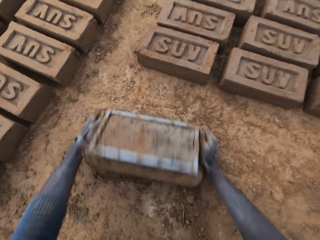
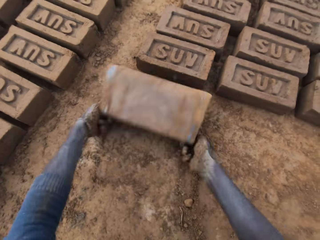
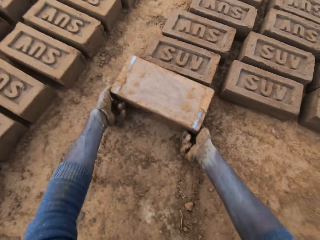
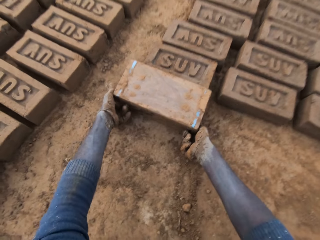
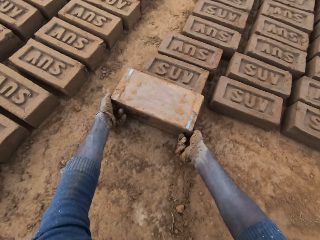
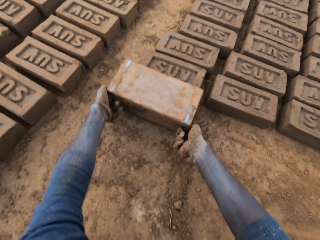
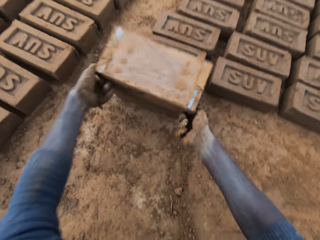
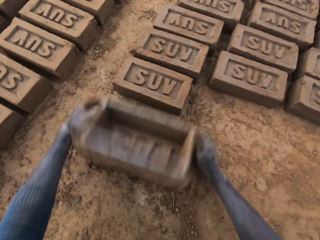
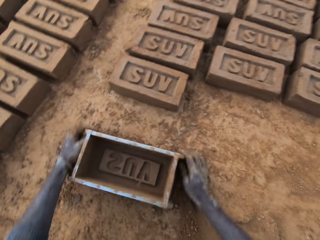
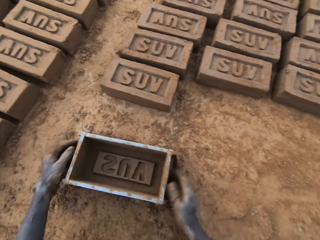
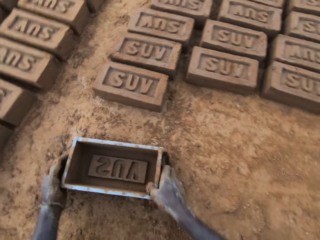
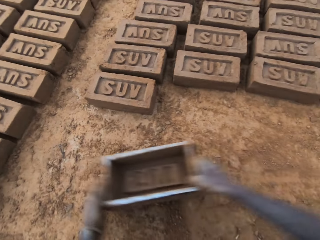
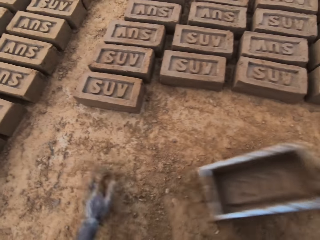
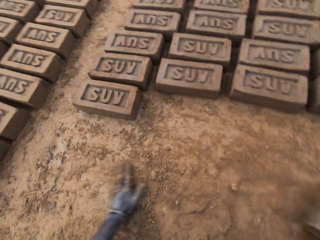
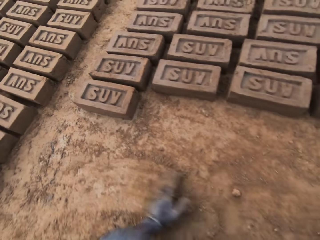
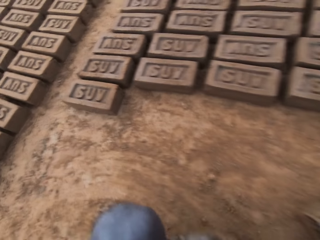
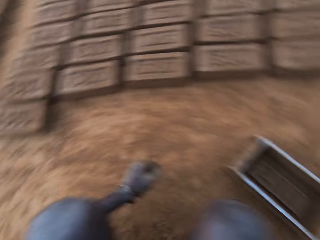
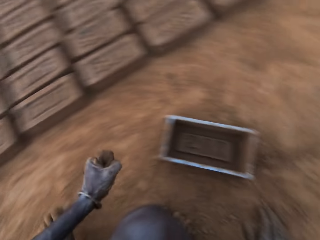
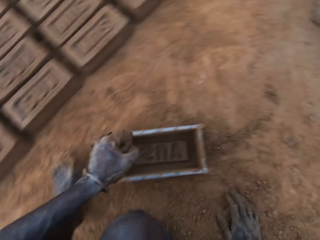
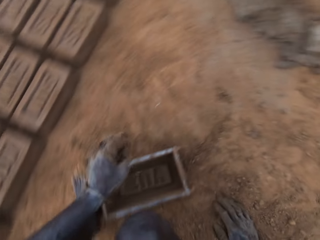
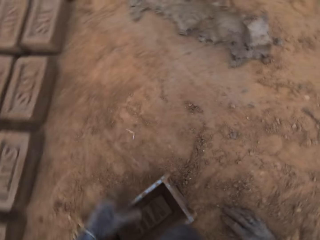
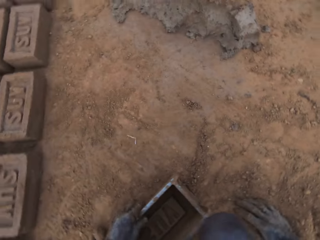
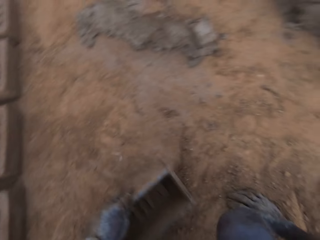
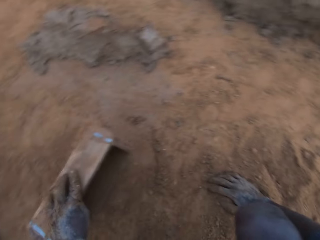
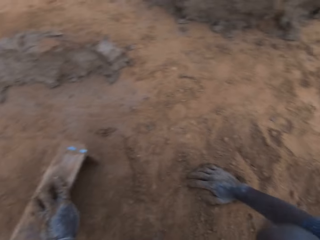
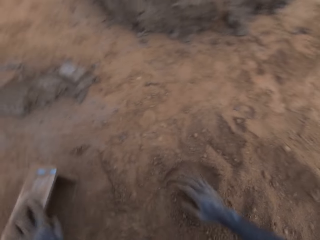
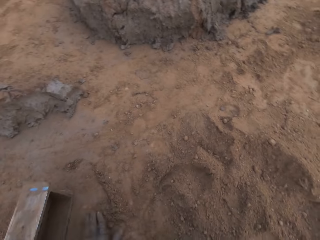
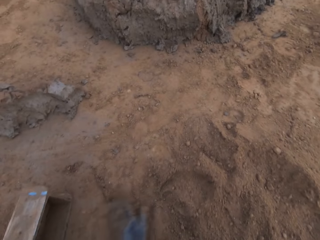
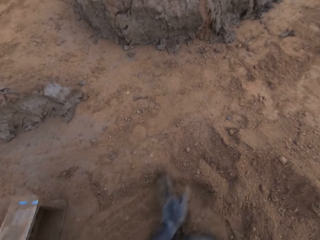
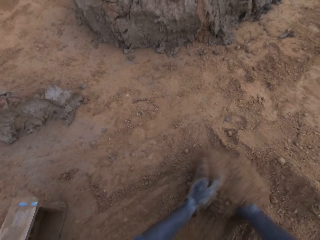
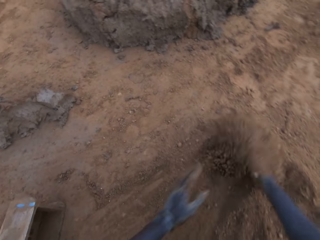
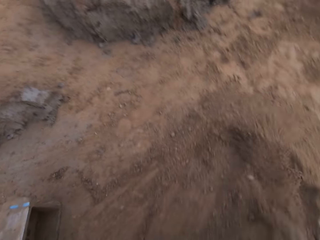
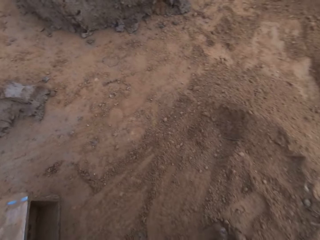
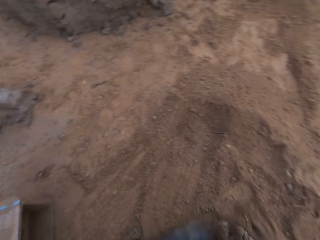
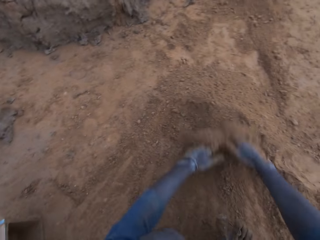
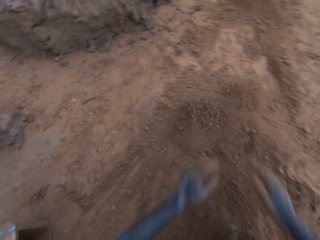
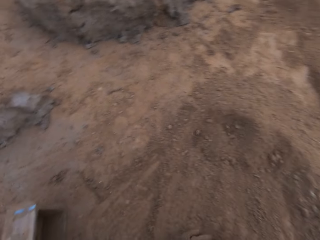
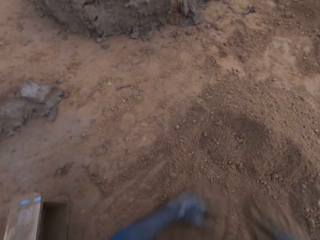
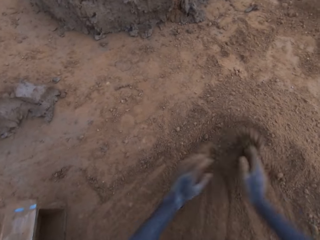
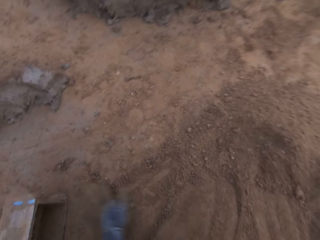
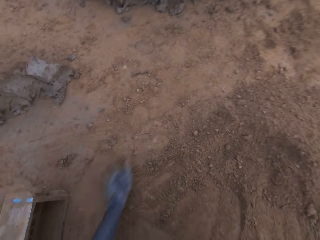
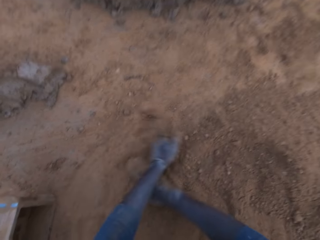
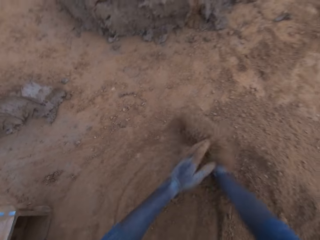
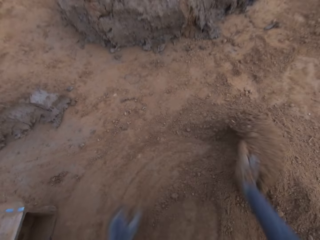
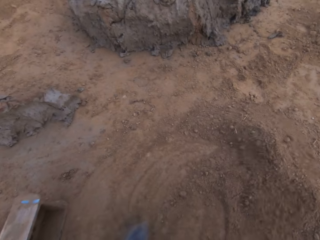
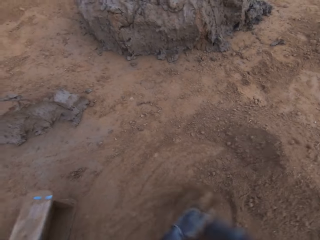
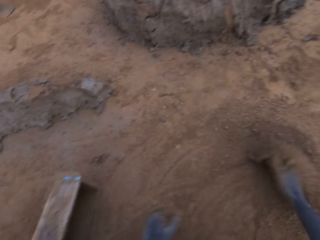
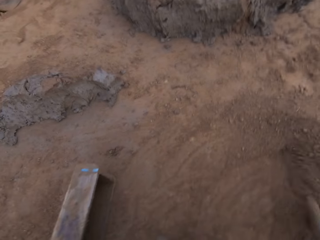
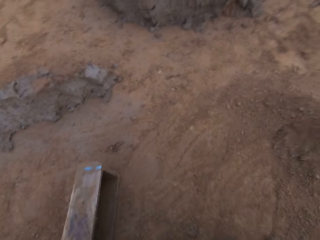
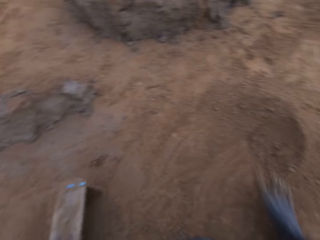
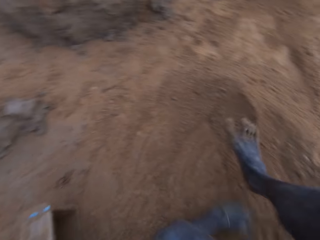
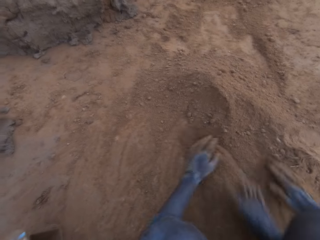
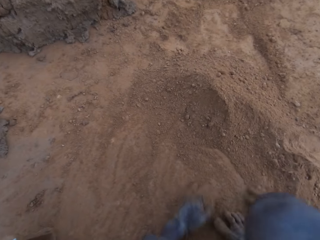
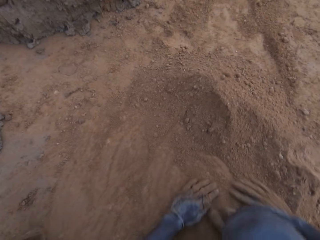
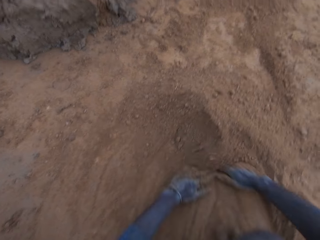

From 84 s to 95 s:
The camera wearer turns over the wet clay in the brick mold on the ground. He removes the brick mold and drags the brick mold on the ground. He gathers soil with his hand. He walks around. He picks up the brick mold. He gathers sand together on the ground with his hands.

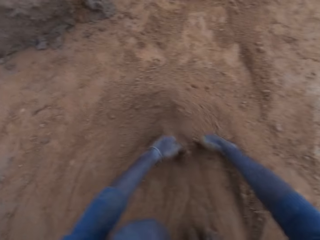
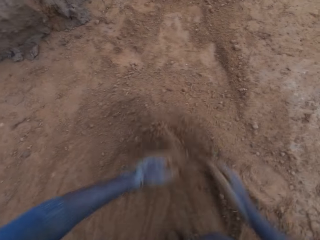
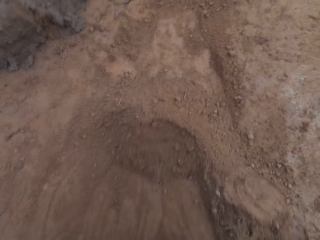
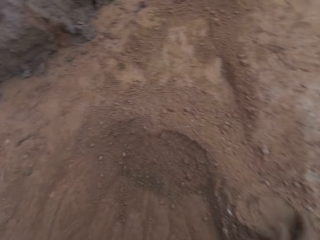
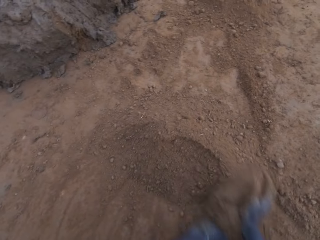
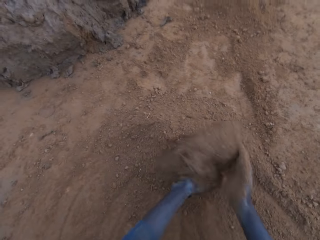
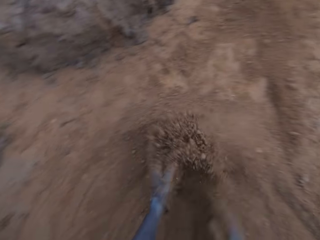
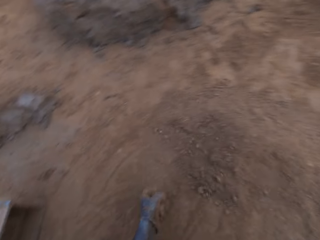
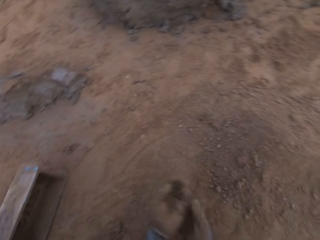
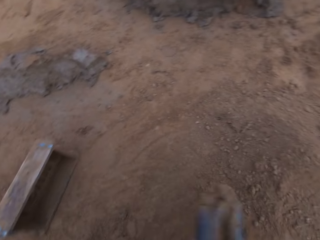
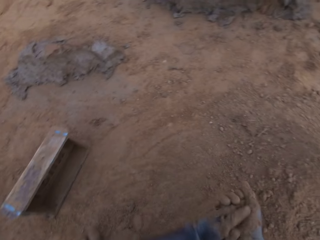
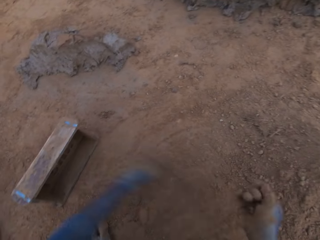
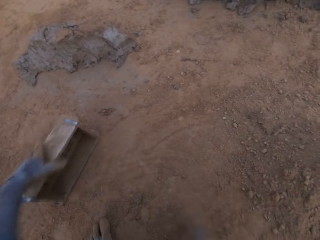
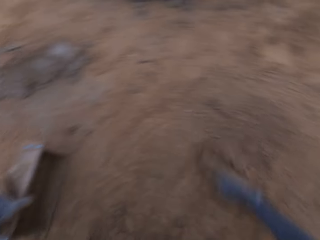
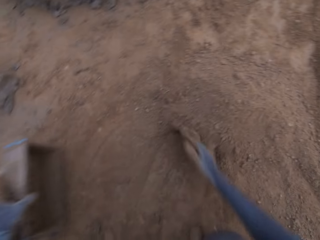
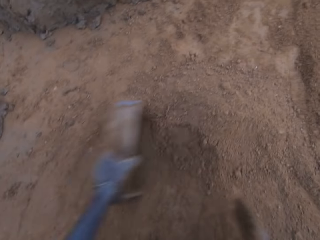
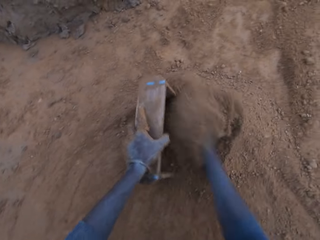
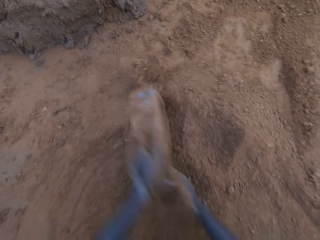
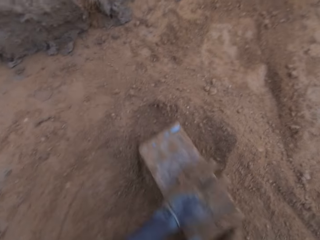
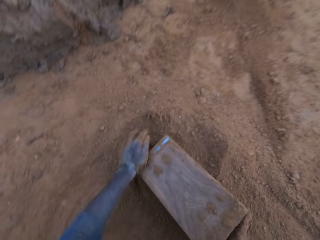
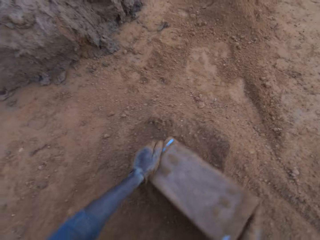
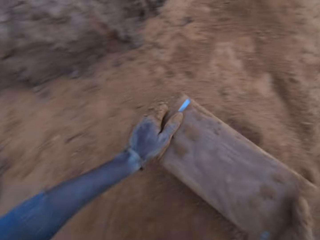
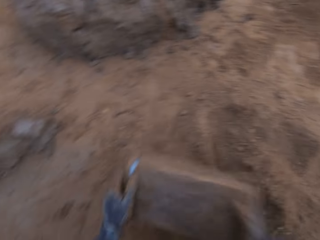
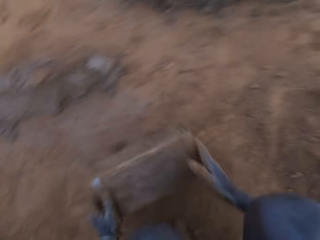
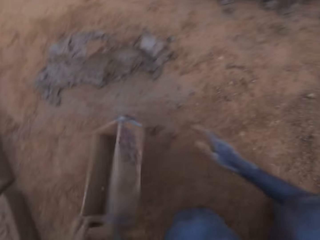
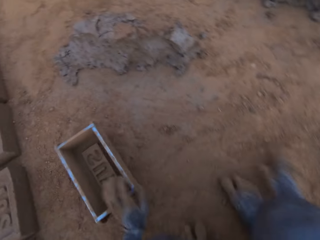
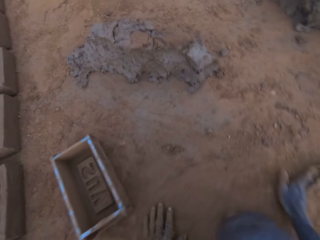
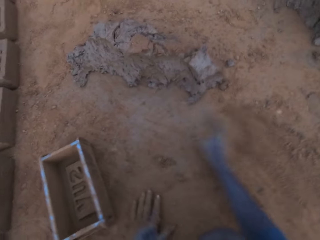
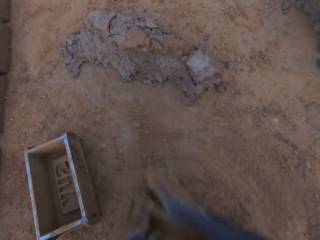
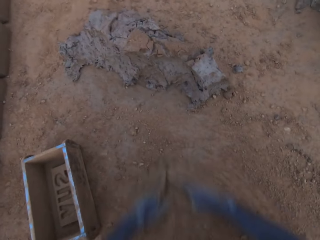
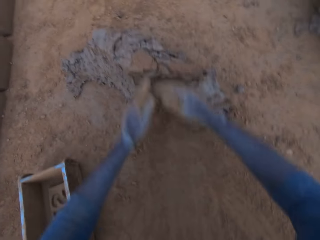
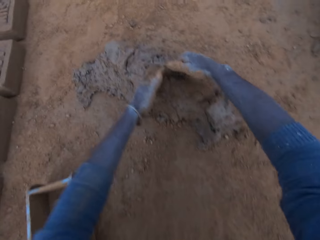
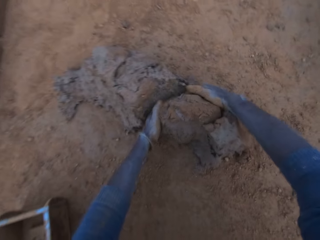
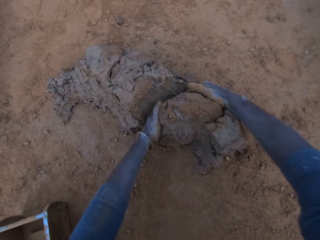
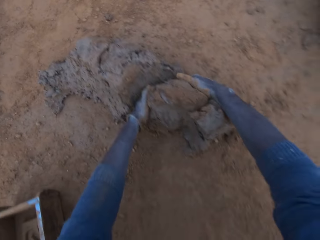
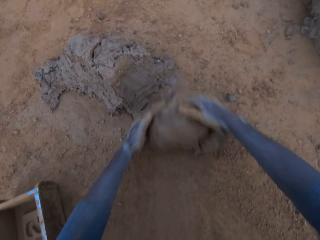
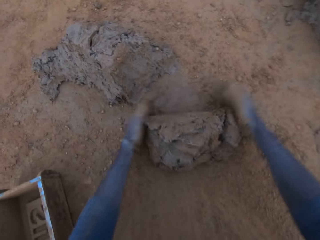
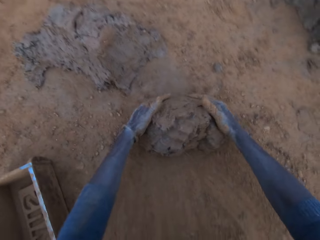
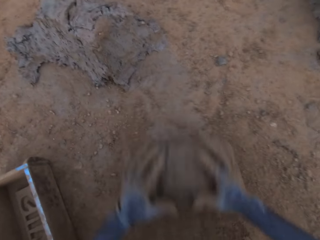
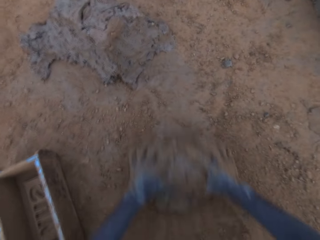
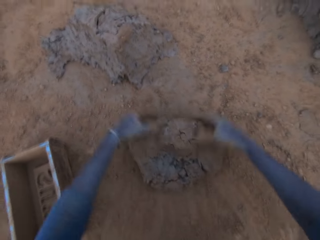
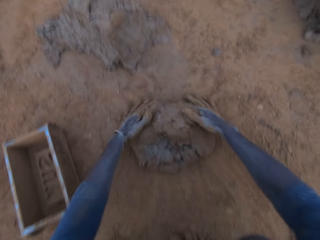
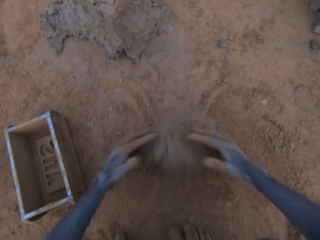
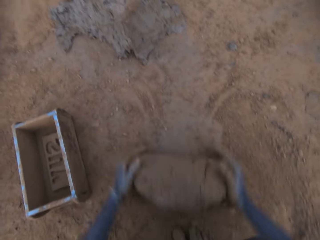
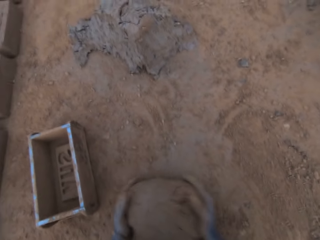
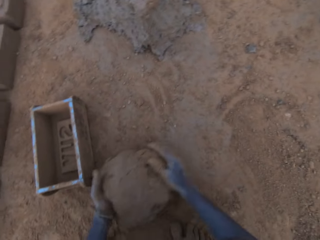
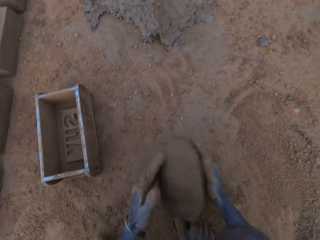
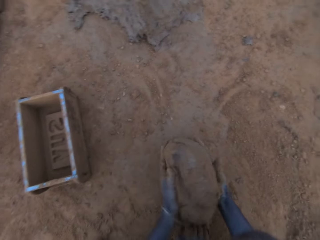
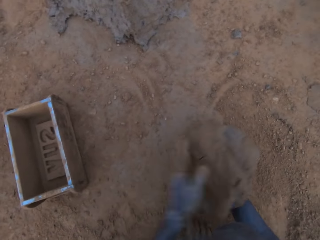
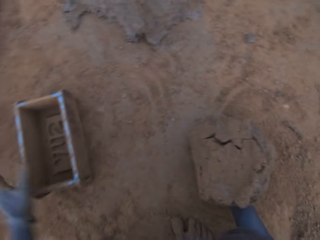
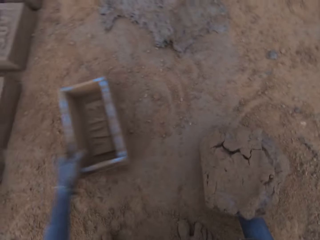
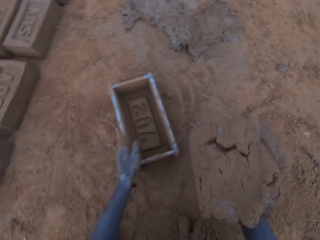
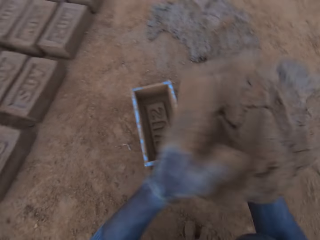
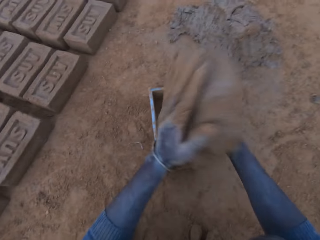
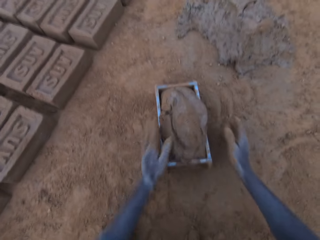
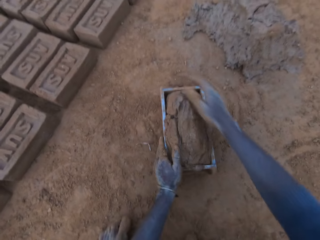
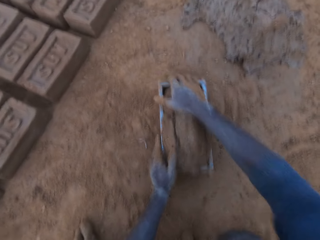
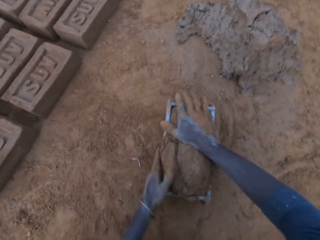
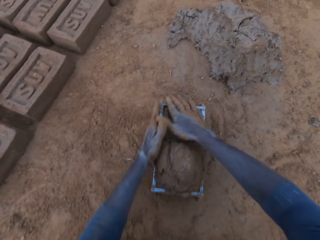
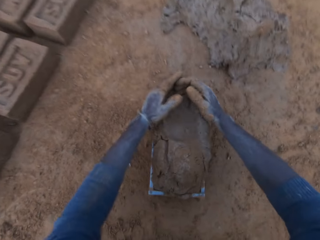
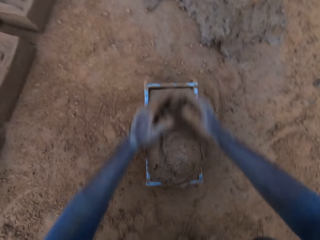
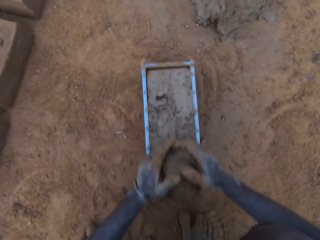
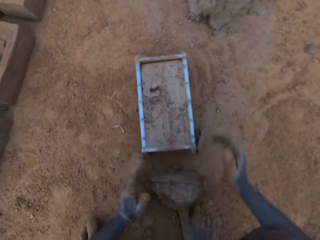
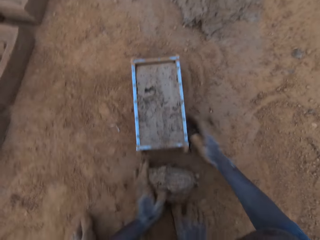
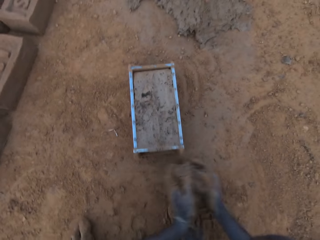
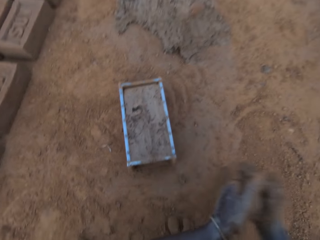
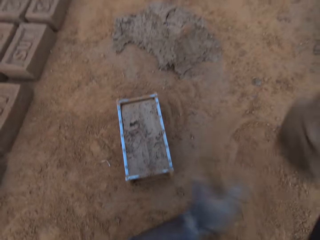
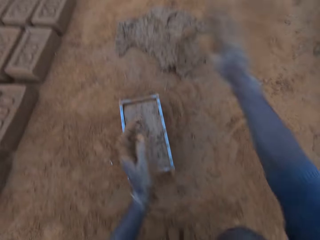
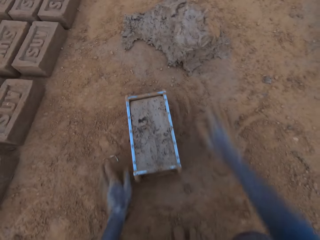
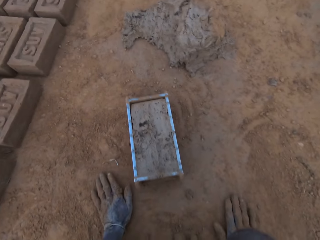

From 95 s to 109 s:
The camera wearer picks up the brick mold. He pours sand into the brick mold. He pours the sand in the brick mold on the ground. He hits the brick mold on the ground. He puts the brick mold aside on the ground. He rubs his hands on the ground. He gathers soil with his hand. He cuts wet clay from the heap of wet clay with his hand. He rolls the wet clay on the ground. He picks up the wet clay on the ground. He moves the brick mold closer. He puts the wet clay in the brick mold. He removes the excess wet clay in the brick mold. He picks up the excess wet clay on the ground. He throws the excess wet clay on the heap of wet clay.
